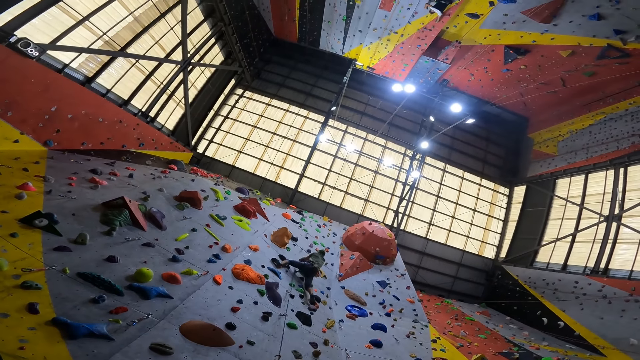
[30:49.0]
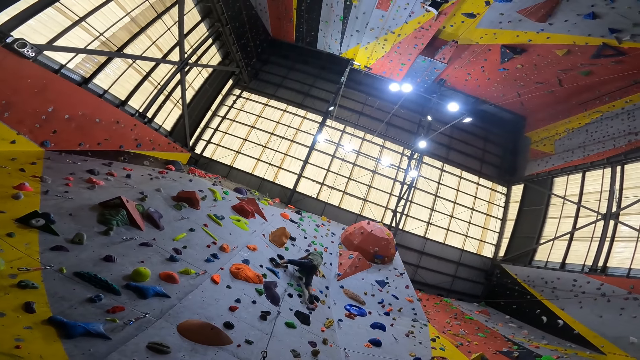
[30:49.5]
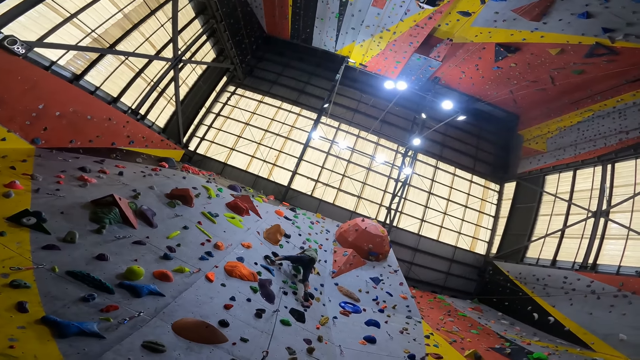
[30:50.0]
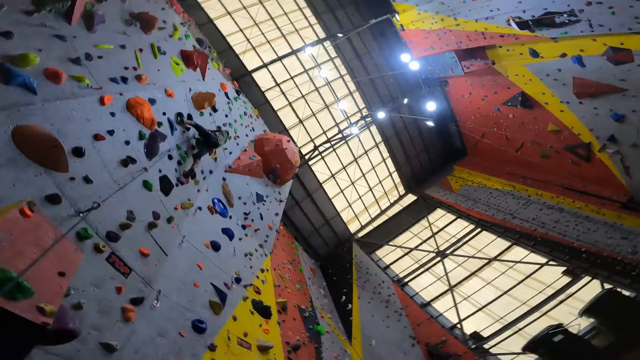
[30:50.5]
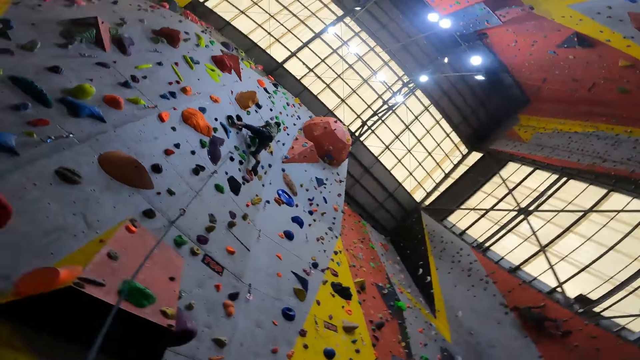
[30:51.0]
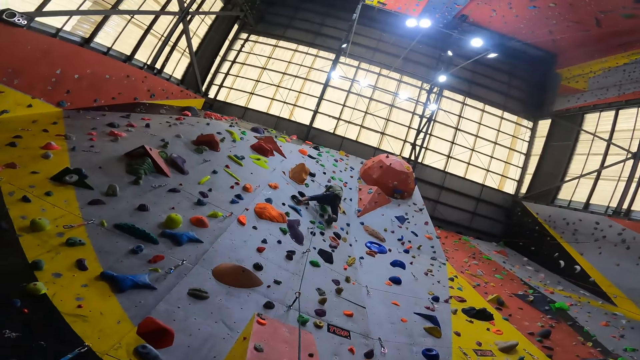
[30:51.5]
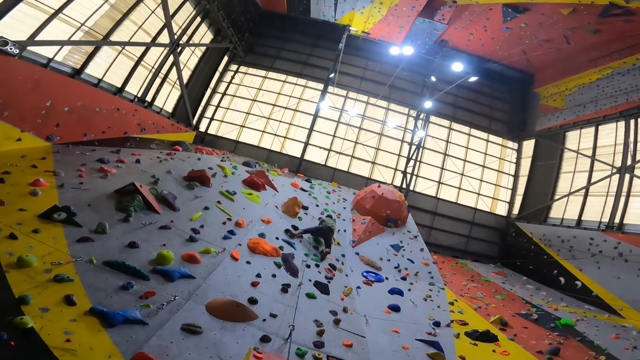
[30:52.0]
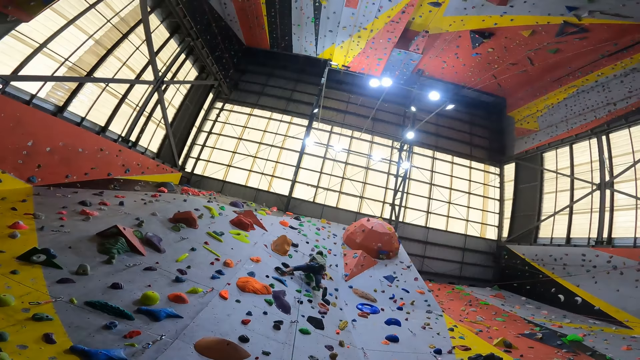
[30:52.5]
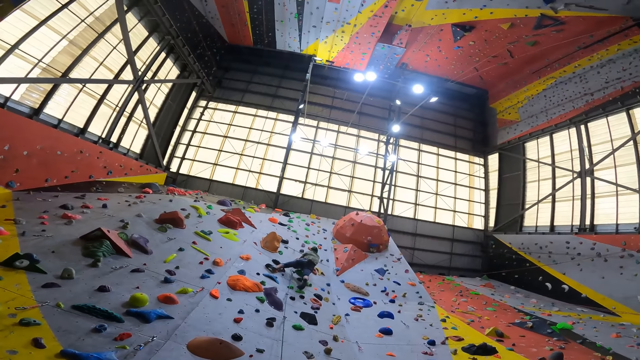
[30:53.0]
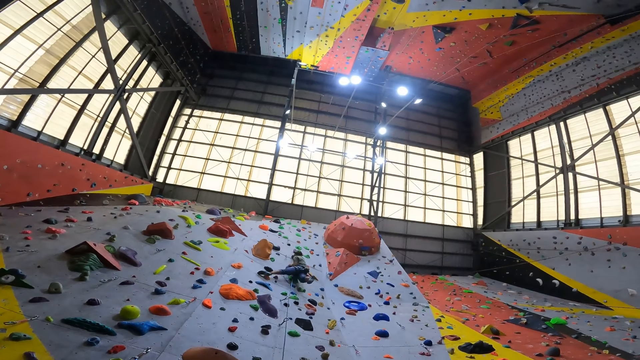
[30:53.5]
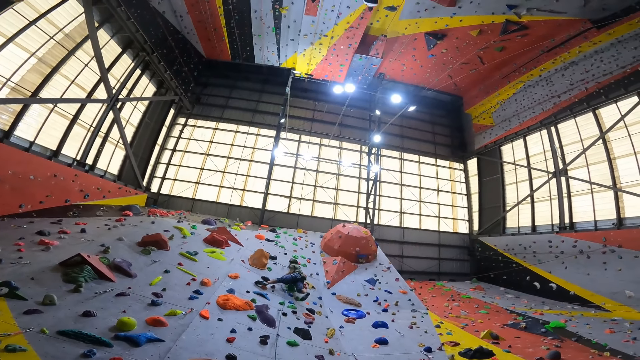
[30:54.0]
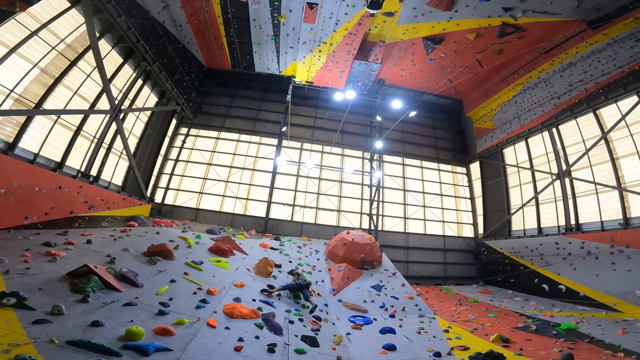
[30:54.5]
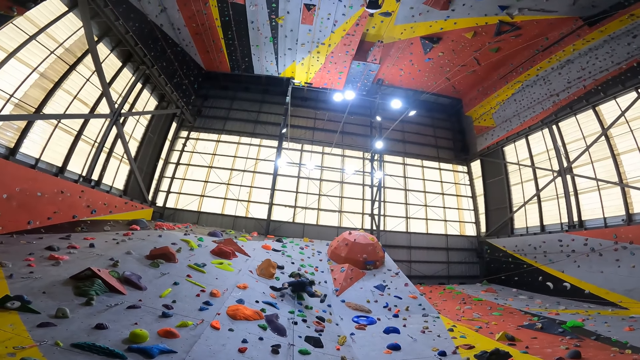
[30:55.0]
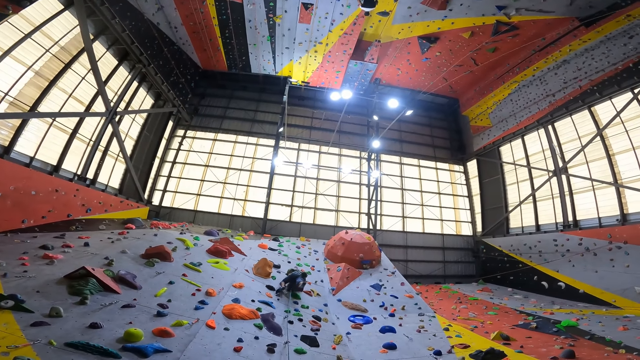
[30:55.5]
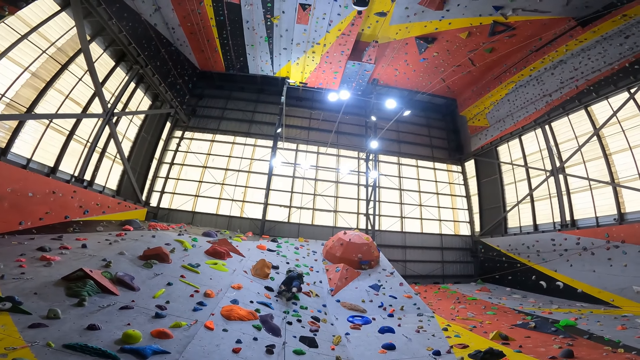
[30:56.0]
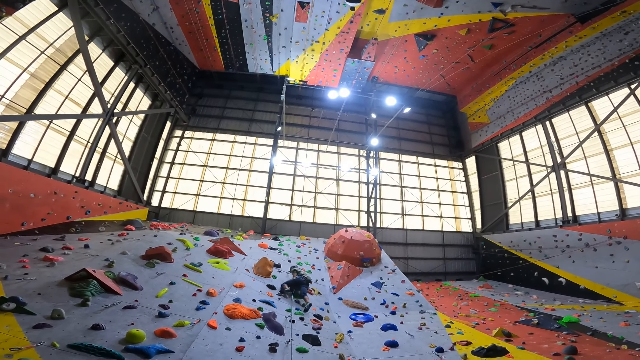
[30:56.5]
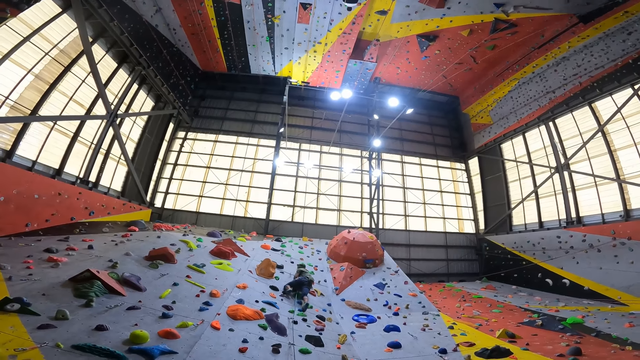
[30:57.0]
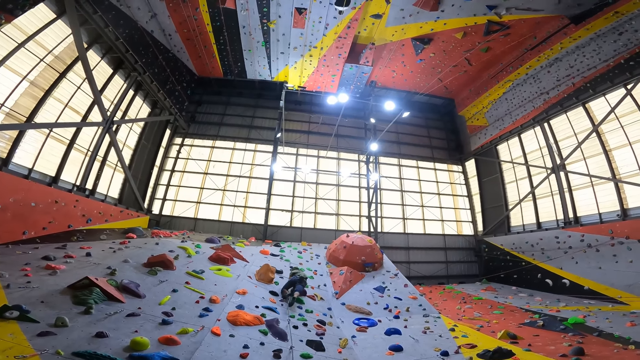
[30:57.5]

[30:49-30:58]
A man climbs the wall.

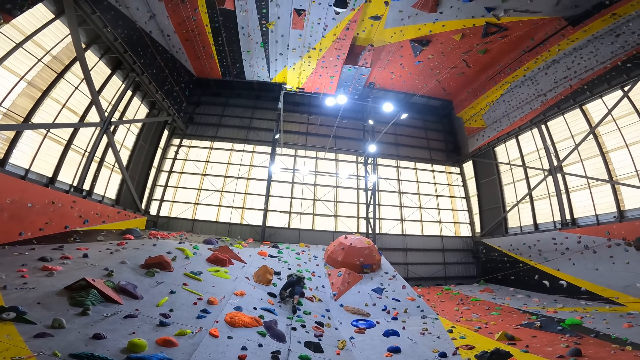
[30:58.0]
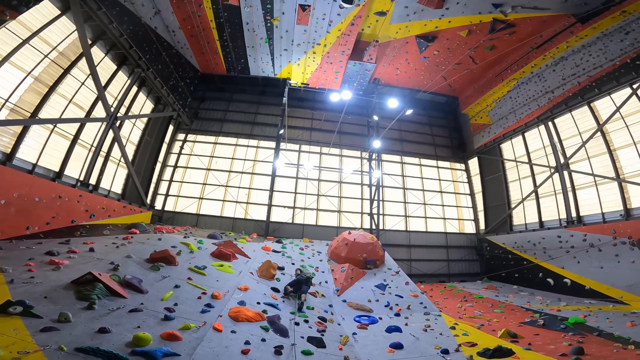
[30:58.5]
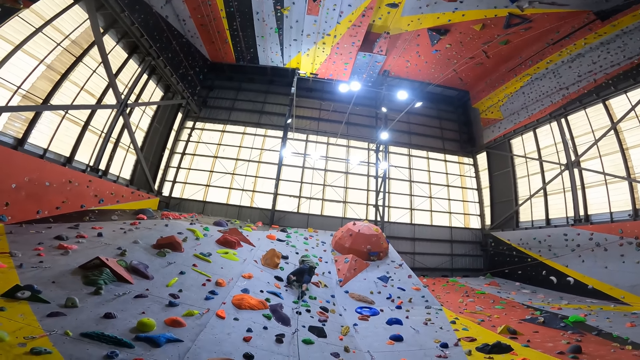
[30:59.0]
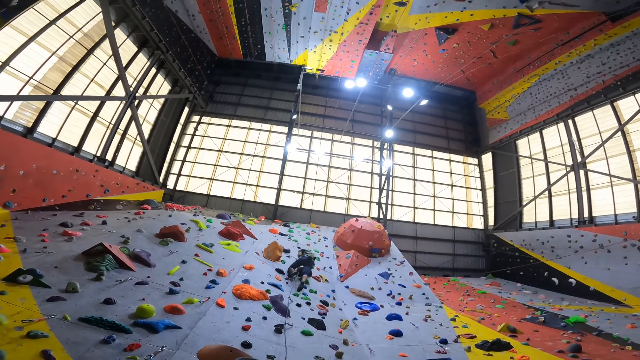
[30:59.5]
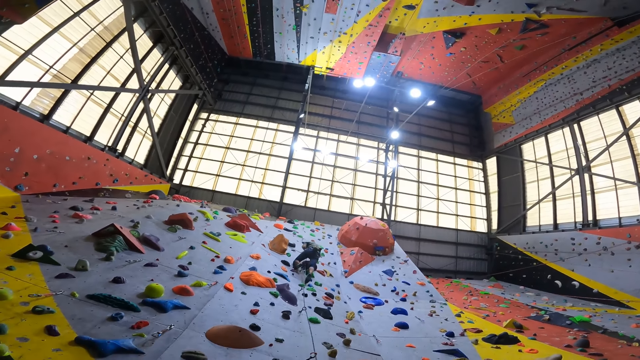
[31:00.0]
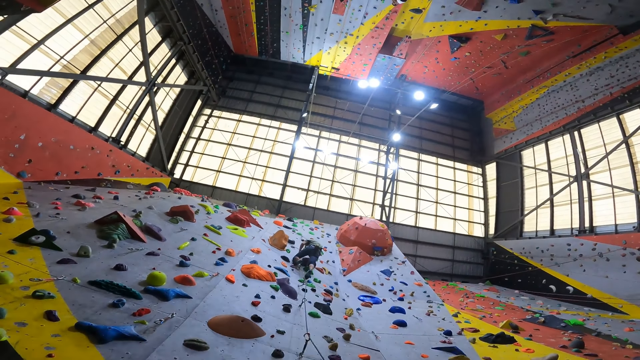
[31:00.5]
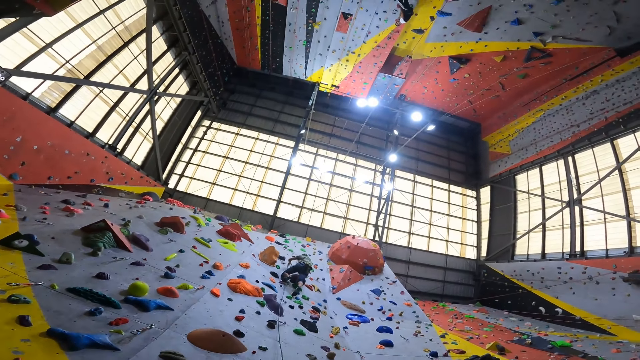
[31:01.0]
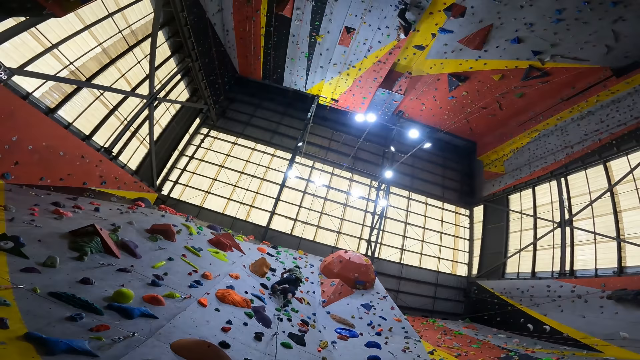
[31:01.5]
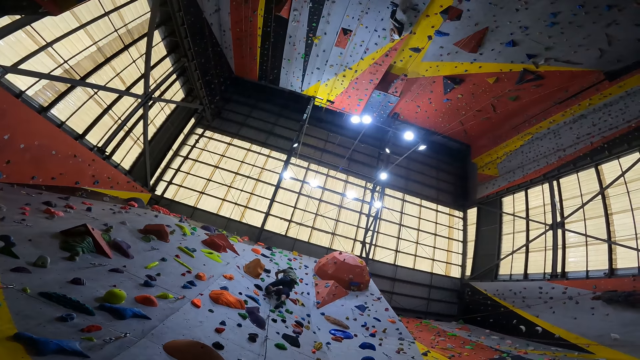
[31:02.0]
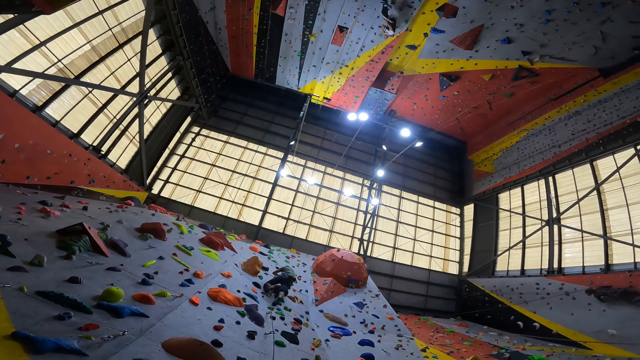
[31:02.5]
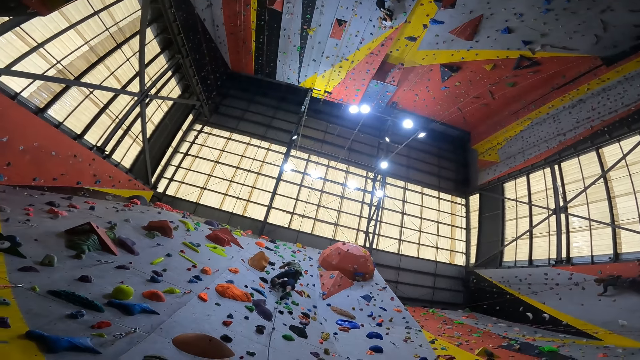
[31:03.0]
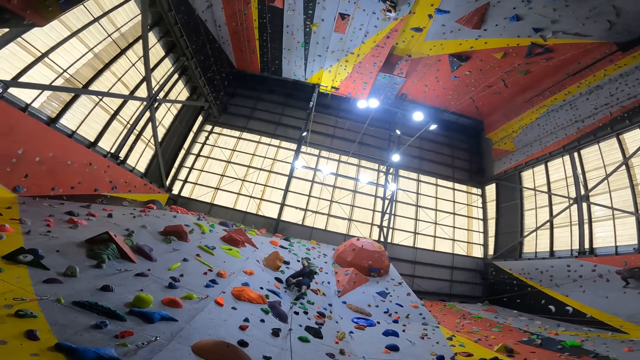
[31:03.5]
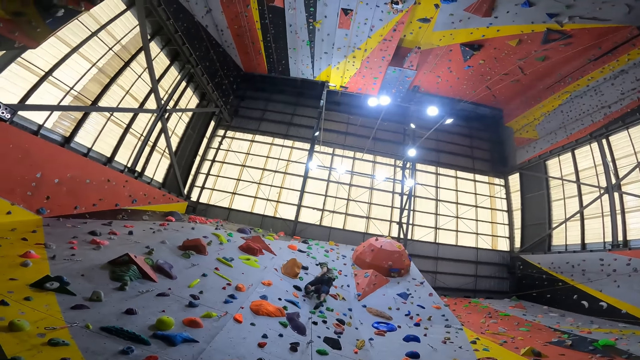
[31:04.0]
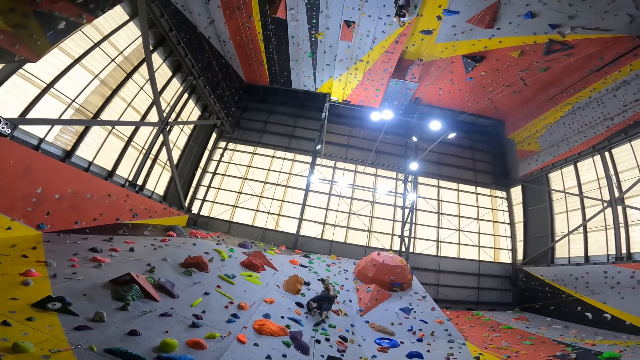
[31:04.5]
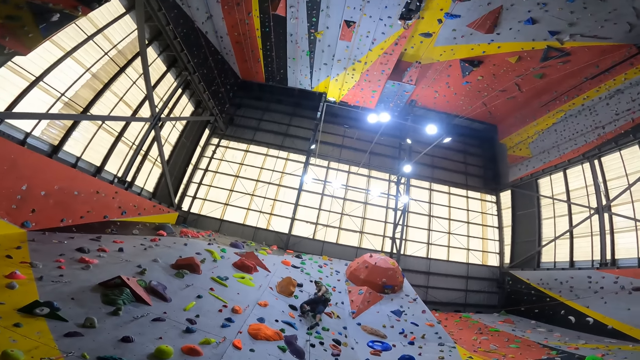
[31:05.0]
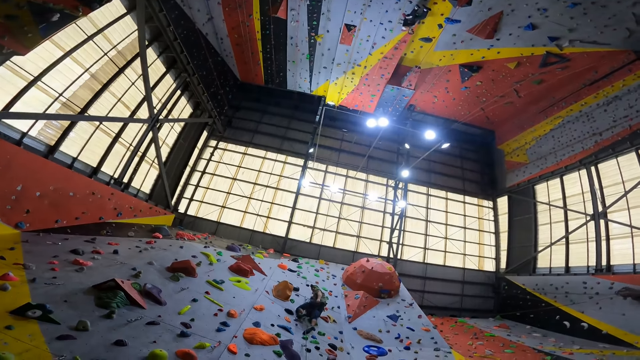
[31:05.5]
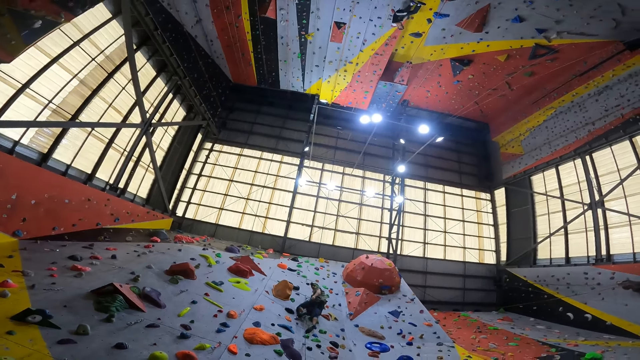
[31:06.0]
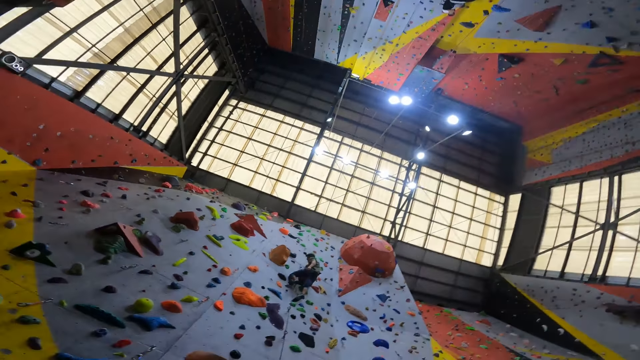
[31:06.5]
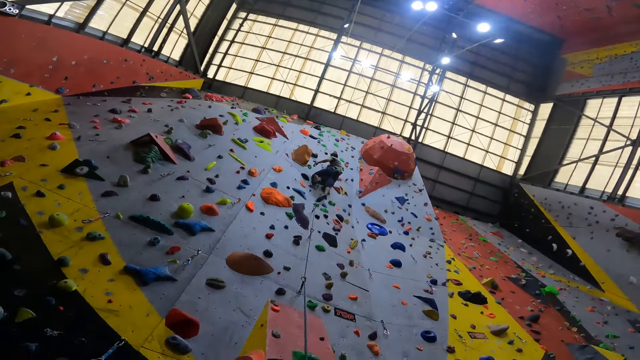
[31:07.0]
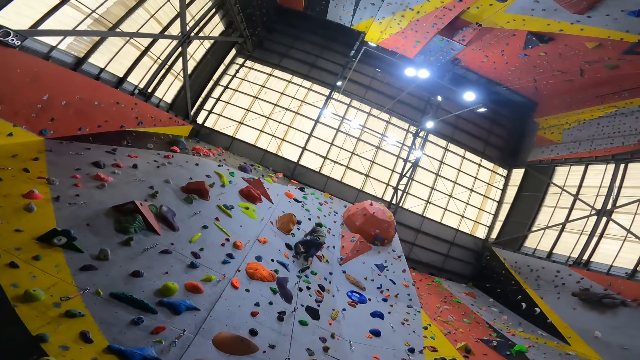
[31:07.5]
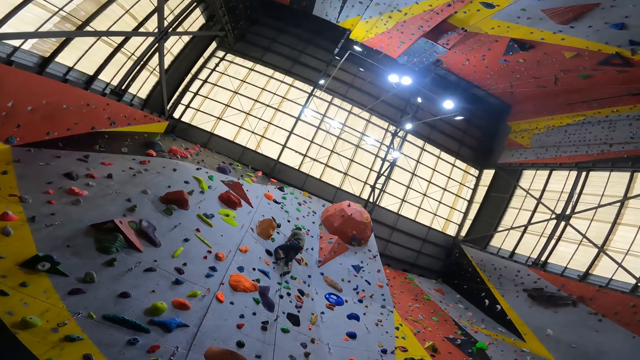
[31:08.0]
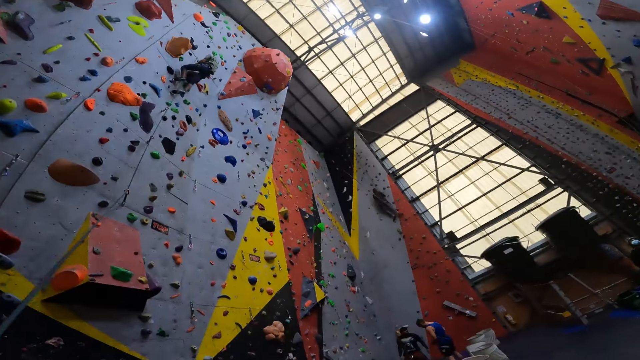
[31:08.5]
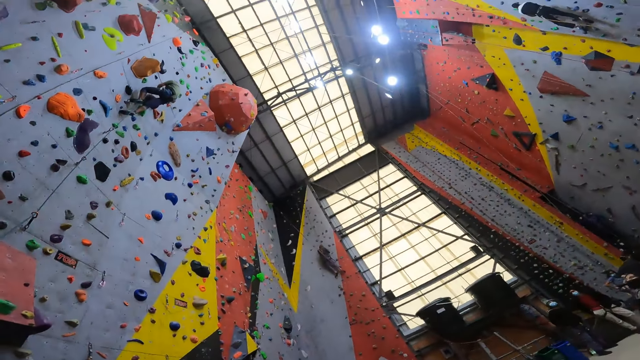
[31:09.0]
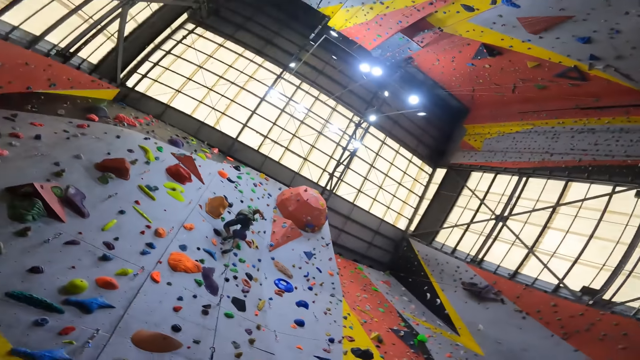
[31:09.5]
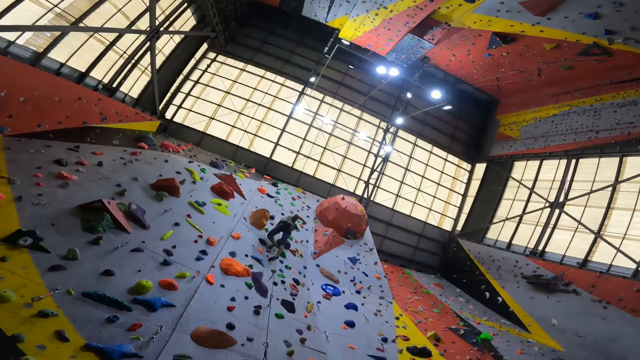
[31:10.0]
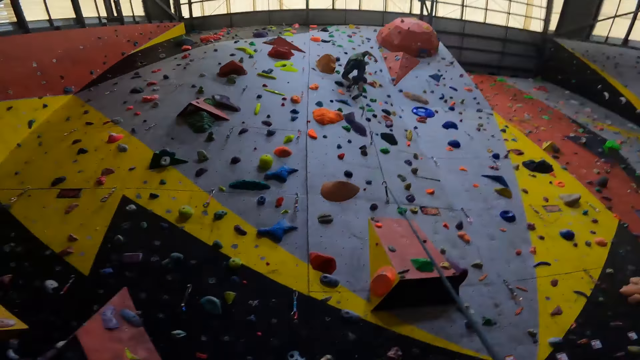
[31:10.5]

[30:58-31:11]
A person pulls the rope.
